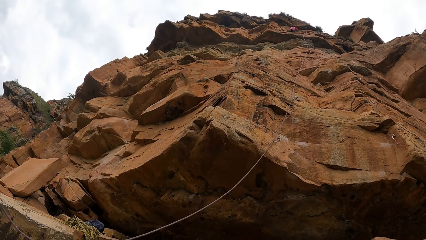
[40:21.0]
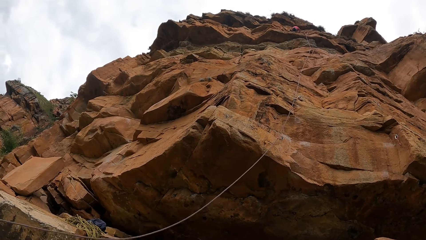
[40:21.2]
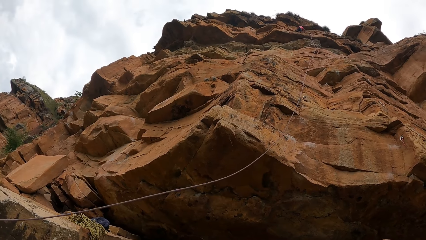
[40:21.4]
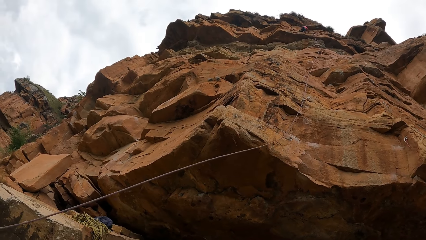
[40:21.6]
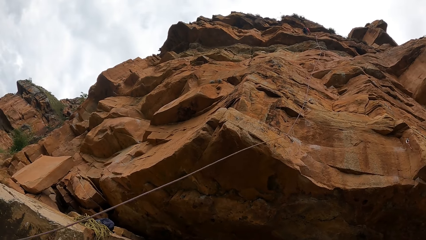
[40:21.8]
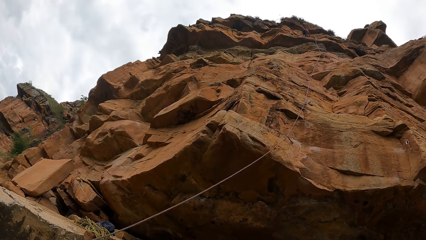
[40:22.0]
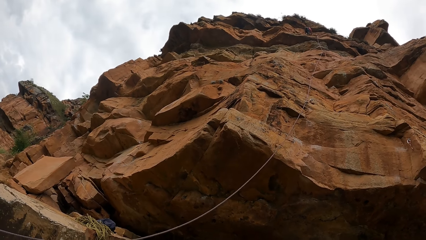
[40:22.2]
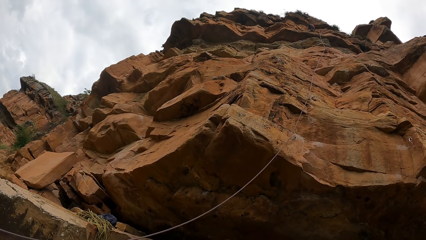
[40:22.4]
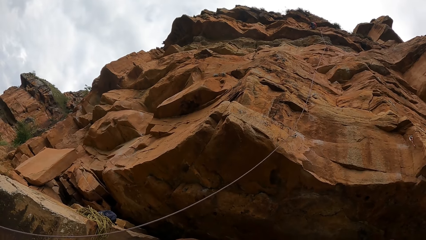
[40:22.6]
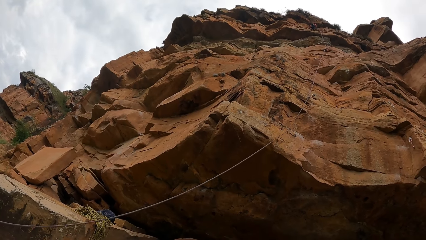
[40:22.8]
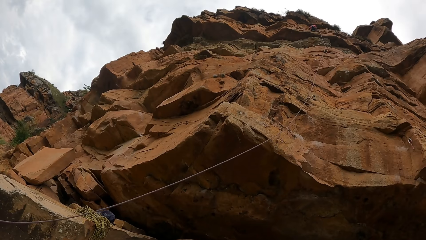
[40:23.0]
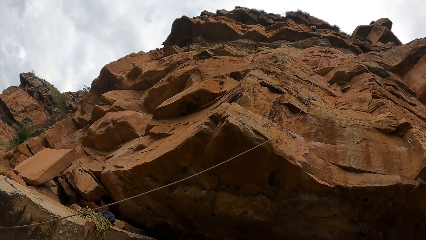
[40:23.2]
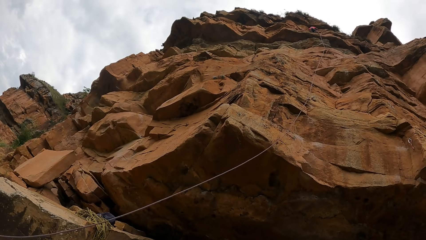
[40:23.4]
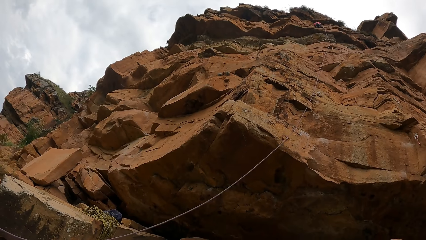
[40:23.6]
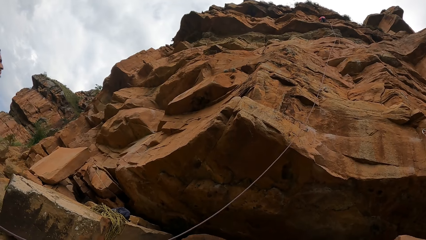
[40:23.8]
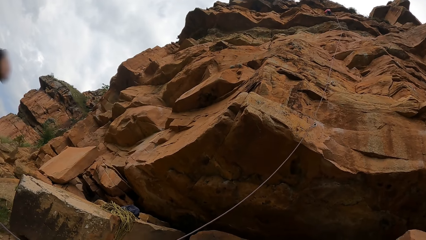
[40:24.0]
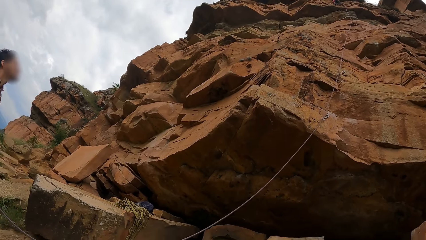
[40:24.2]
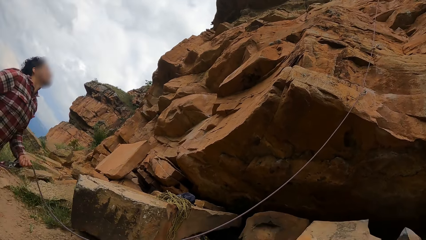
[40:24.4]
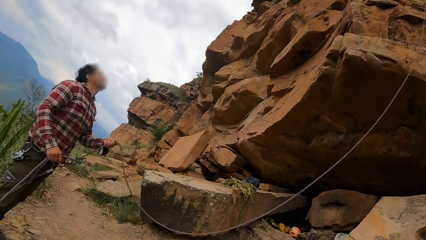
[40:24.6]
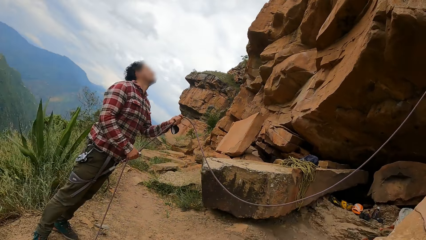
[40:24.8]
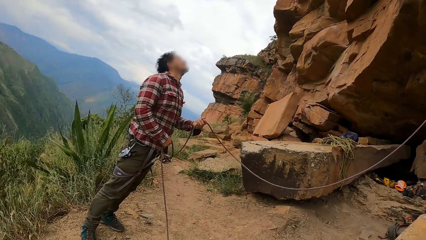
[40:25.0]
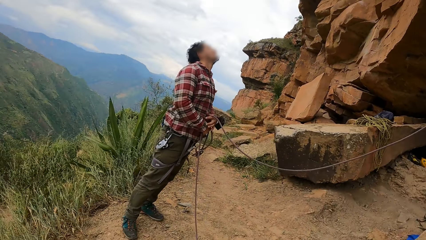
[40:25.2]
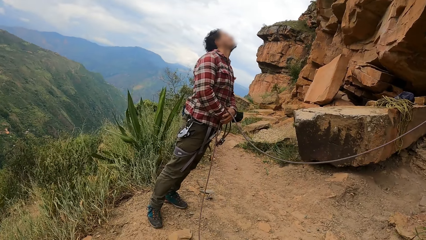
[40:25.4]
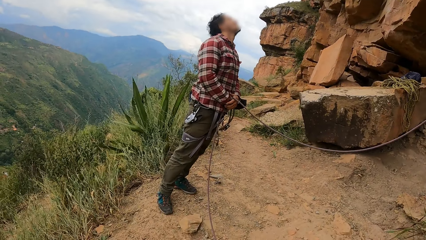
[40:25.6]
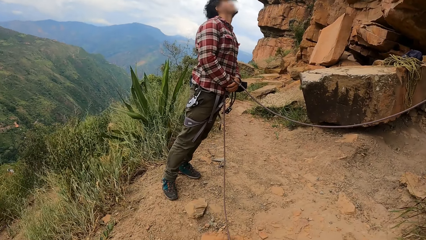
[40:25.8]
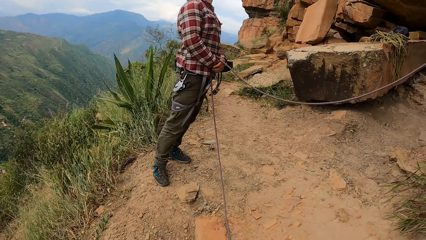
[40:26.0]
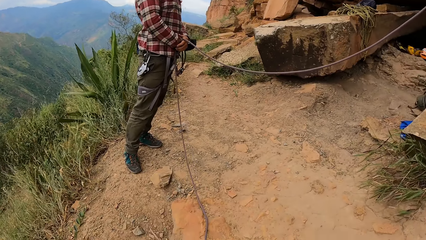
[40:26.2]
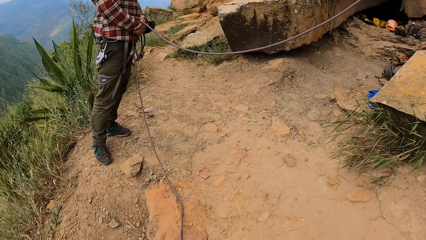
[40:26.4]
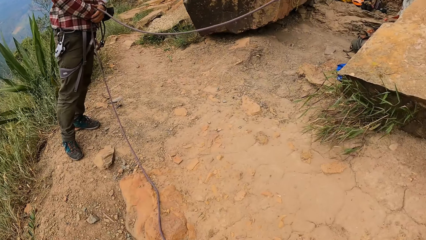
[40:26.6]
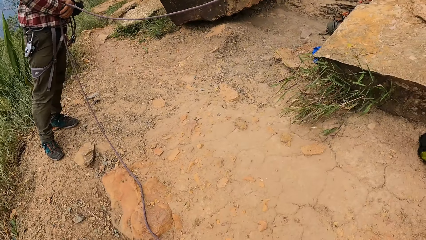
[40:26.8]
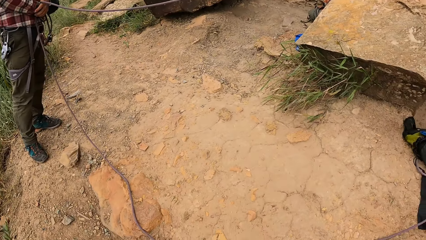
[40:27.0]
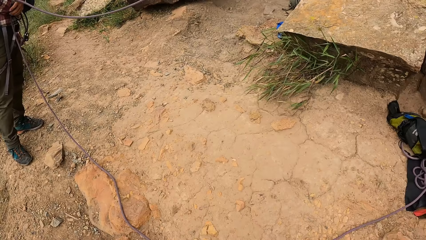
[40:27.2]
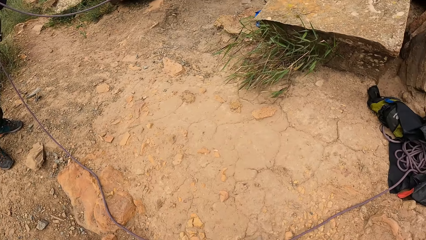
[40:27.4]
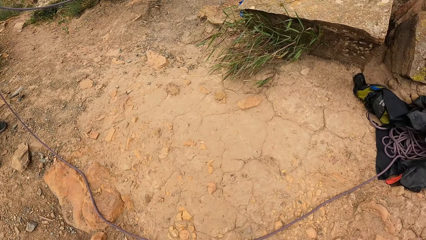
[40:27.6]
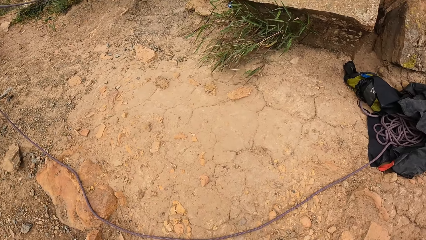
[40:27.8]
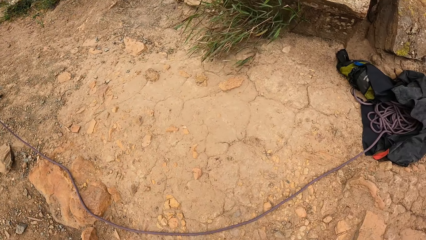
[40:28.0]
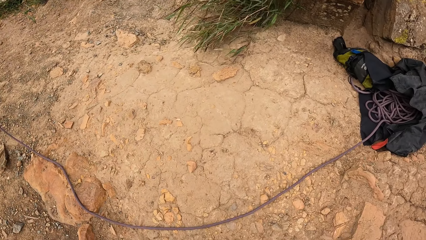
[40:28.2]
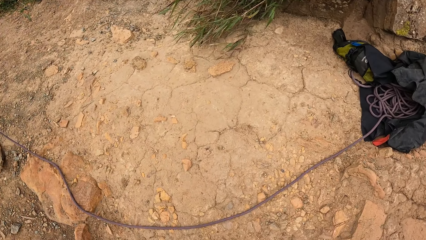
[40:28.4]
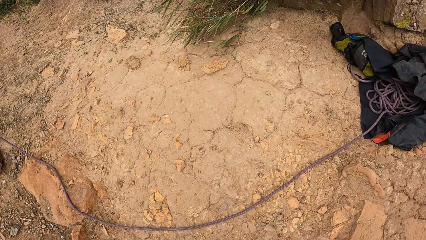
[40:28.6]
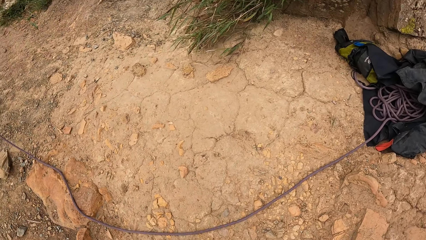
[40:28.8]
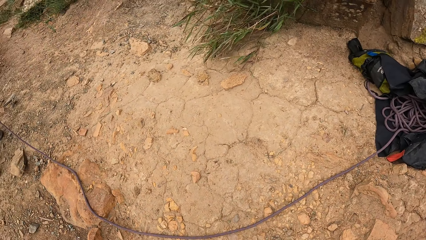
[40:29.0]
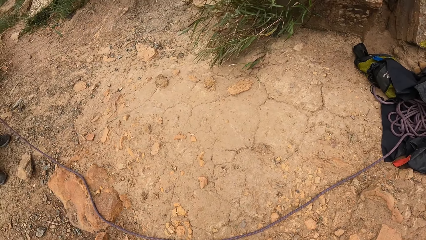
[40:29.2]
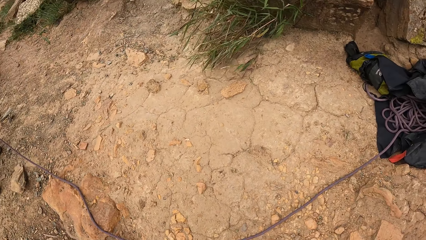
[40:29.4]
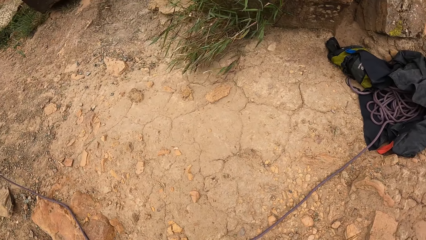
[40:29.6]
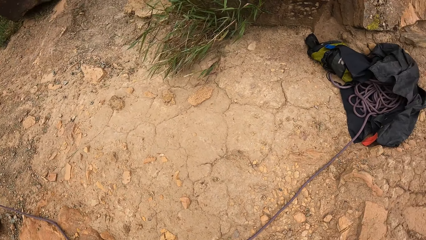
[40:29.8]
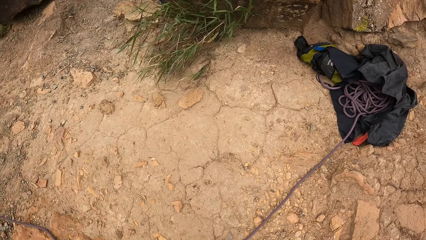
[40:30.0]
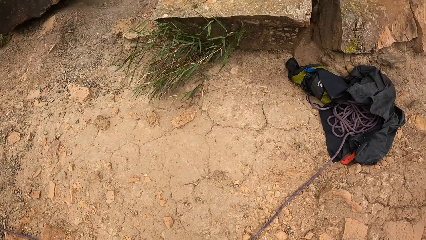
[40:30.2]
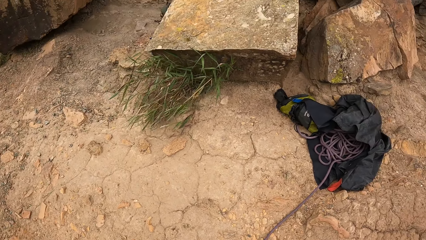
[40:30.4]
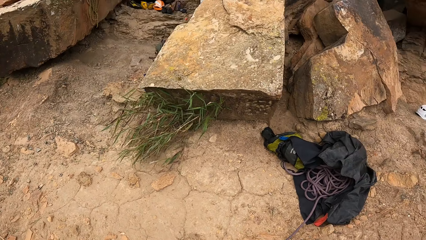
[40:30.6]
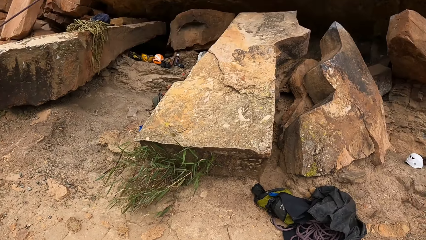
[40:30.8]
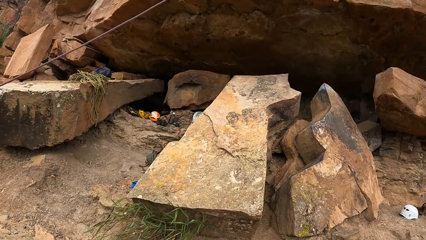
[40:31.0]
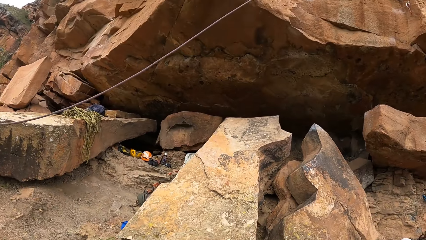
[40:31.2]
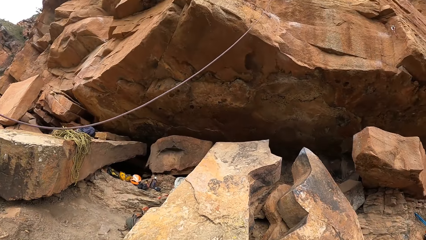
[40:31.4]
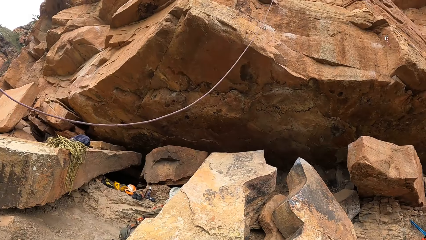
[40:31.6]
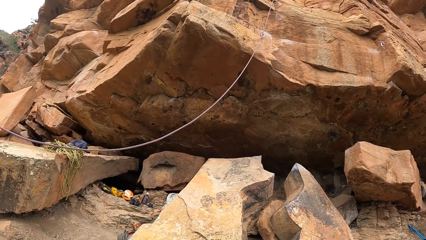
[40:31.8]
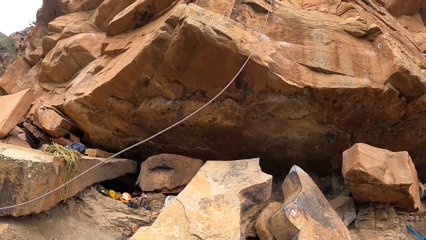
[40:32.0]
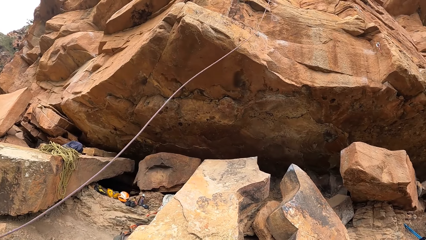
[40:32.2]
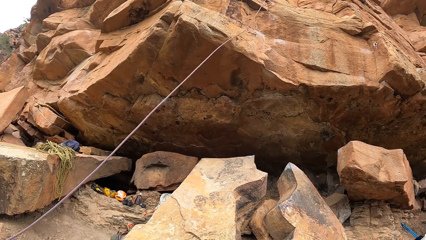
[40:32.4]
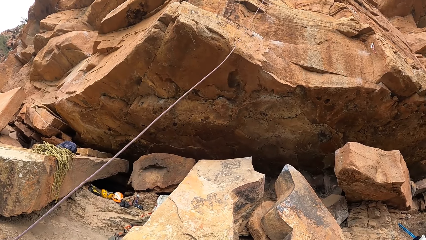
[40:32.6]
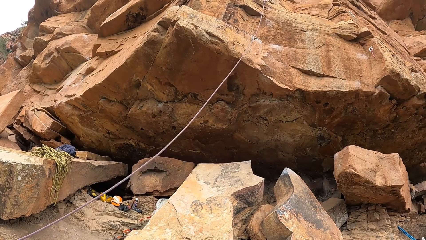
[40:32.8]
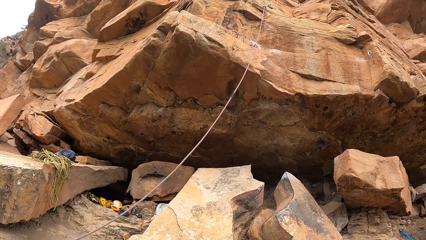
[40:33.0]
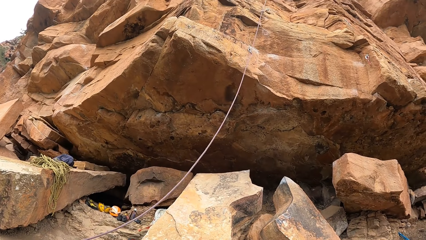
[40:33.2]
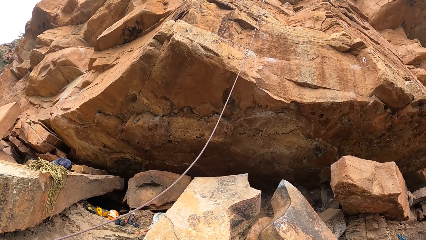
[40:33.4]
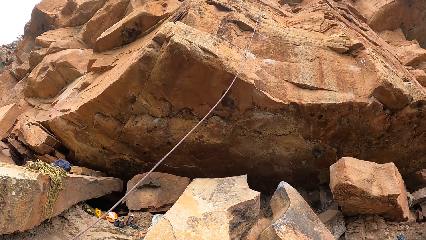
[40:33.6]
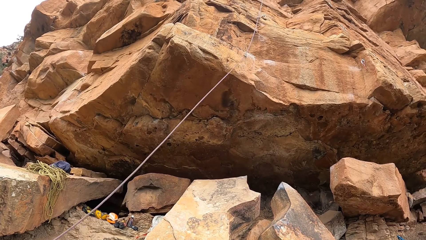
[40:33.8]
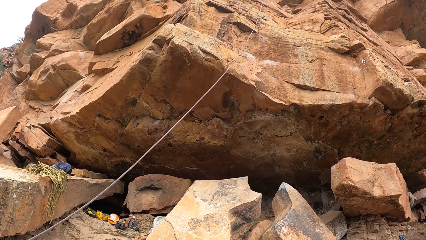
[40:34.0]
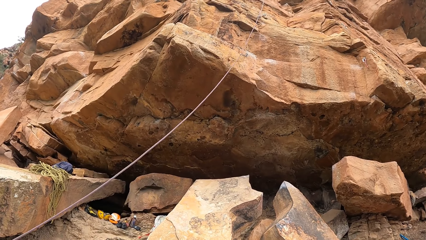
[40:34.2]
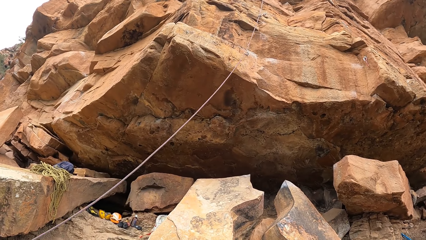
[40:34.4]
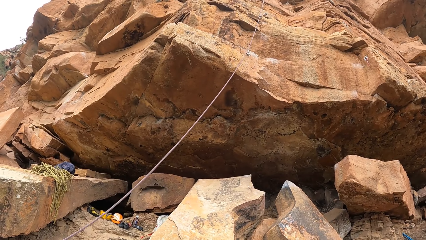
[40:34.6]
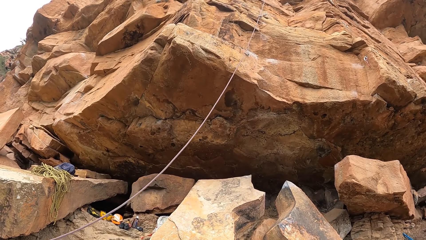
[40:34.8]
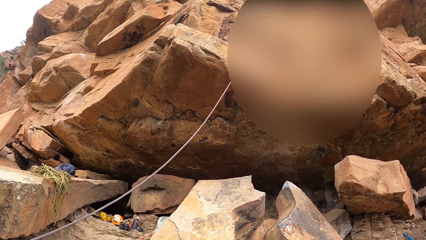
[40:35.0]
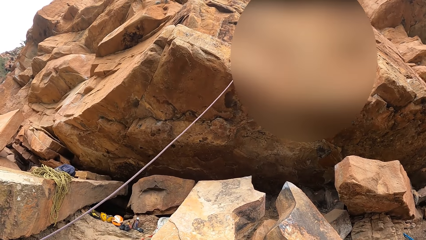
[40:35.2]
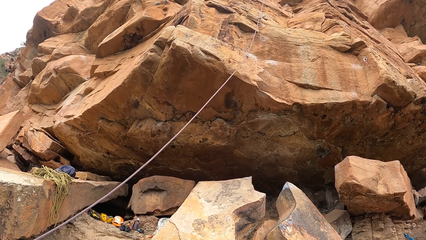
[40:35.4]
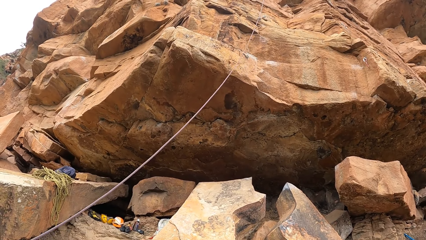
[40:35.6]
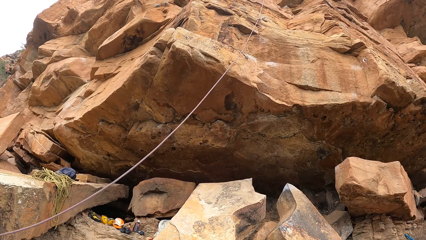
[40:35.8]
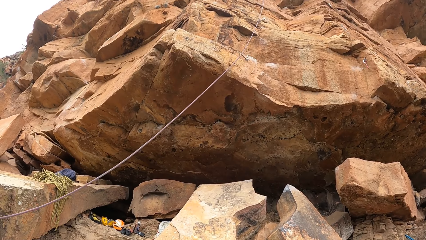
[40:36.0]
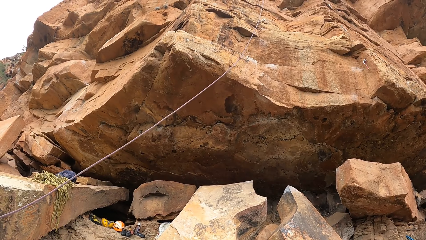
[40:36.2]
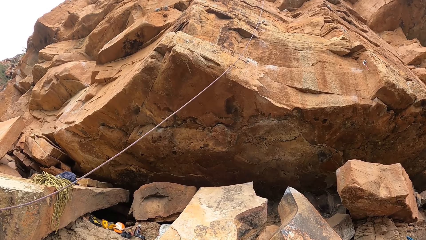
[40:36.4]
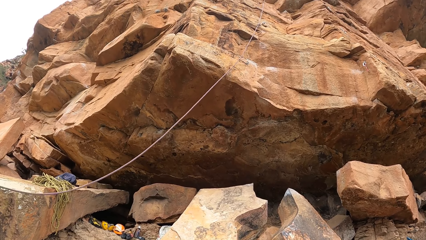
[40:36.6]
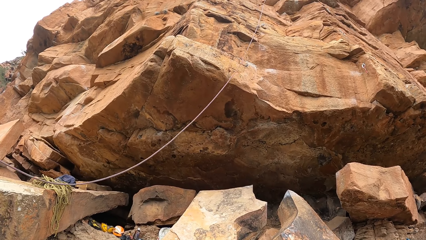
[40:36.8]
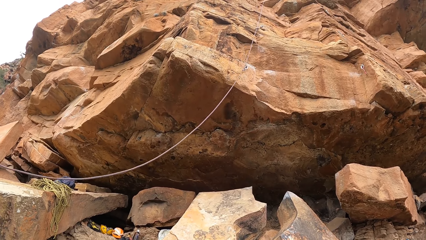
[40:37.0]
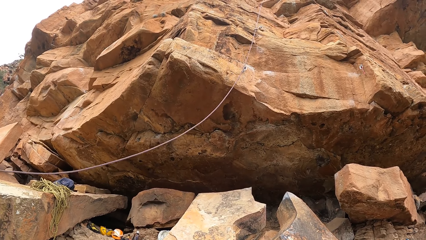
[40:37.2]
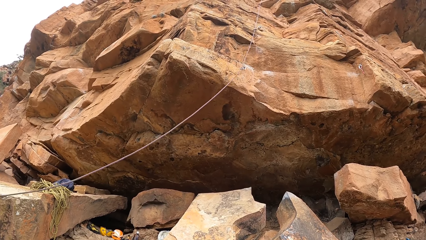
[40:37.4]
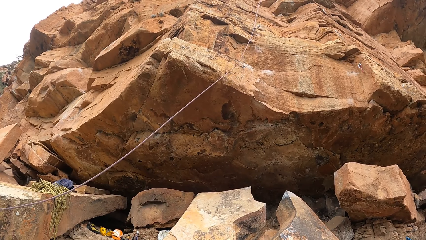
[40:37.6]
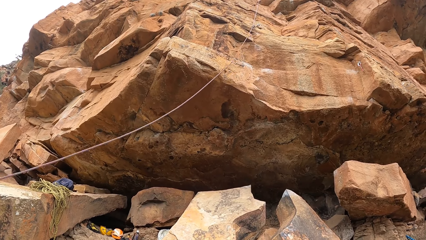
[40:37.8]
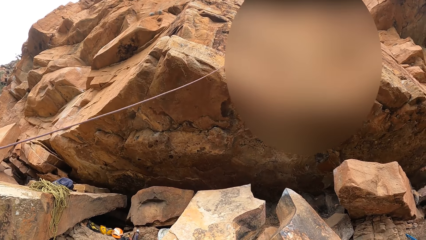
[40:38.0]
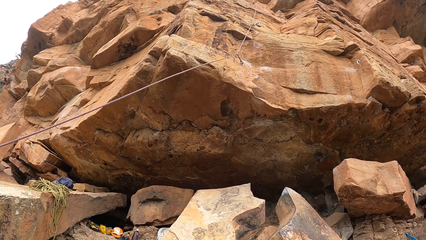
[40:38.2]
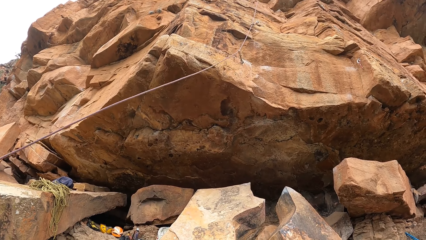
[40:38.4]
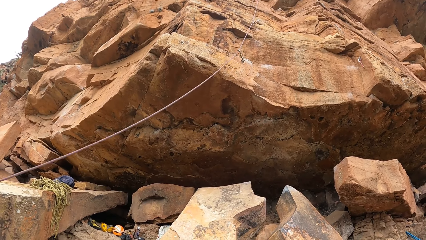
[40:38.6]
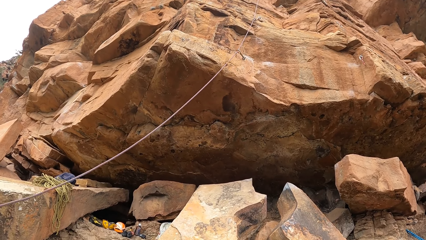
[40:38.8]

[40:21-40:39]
The camera wearer stares at a man. They look down. They look around the field. They look up. The man shakes the rope. The camera wearer stares at the rocks.
